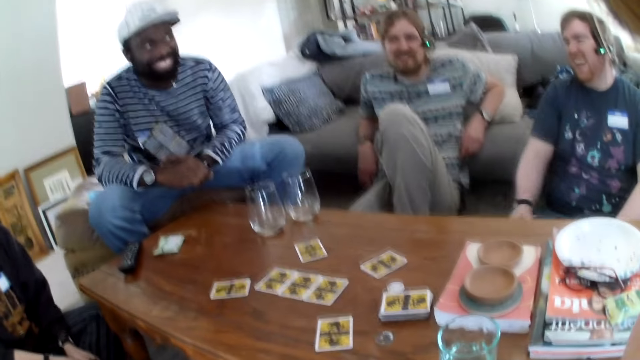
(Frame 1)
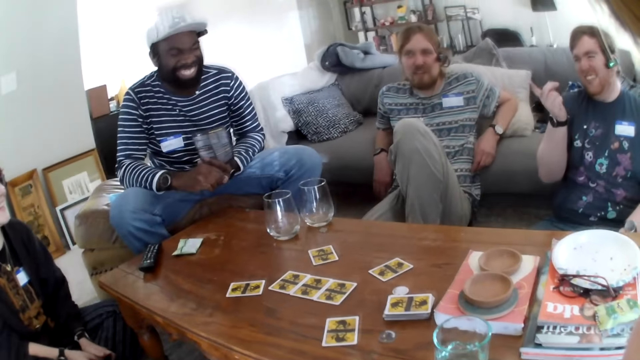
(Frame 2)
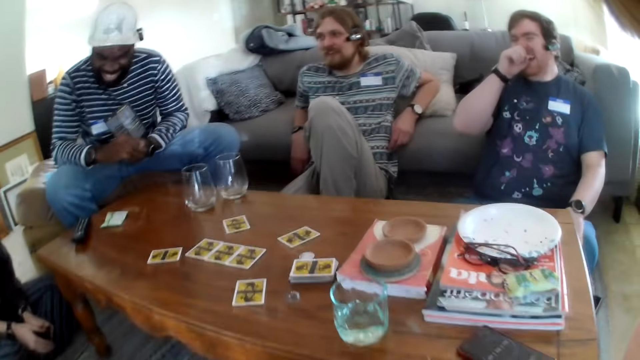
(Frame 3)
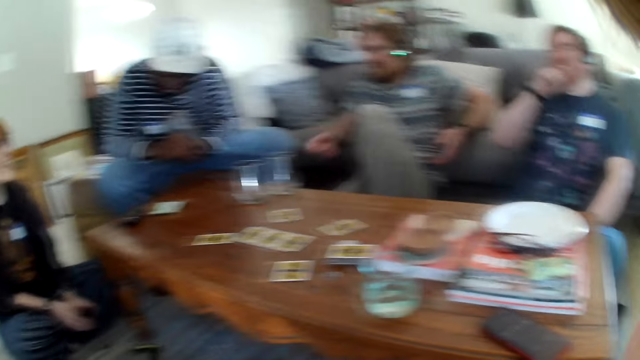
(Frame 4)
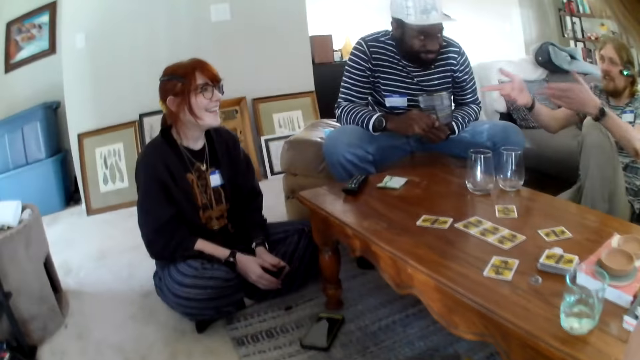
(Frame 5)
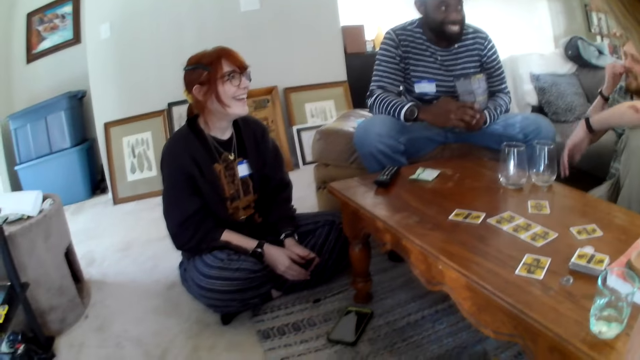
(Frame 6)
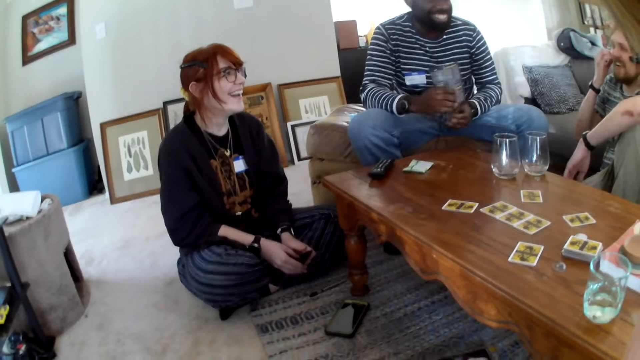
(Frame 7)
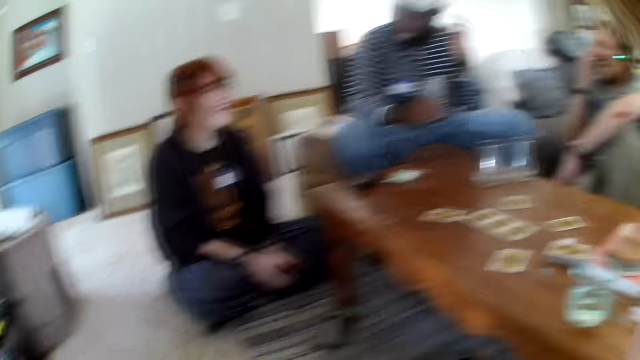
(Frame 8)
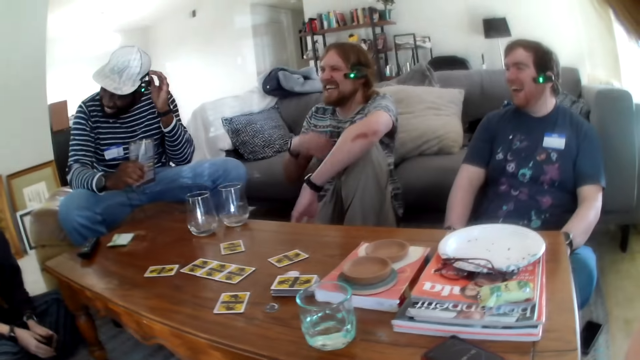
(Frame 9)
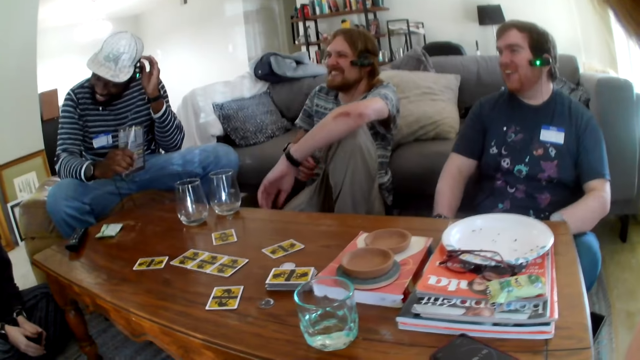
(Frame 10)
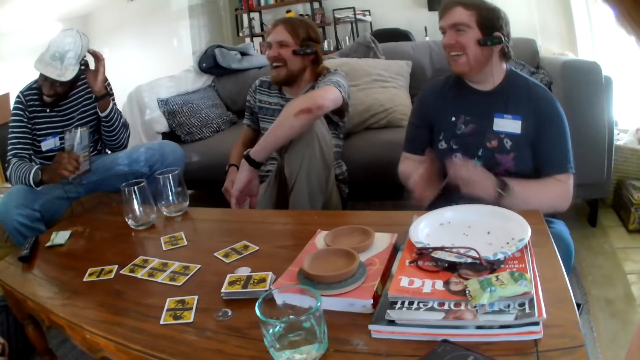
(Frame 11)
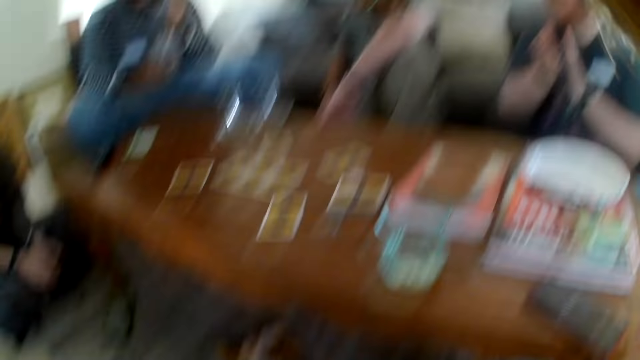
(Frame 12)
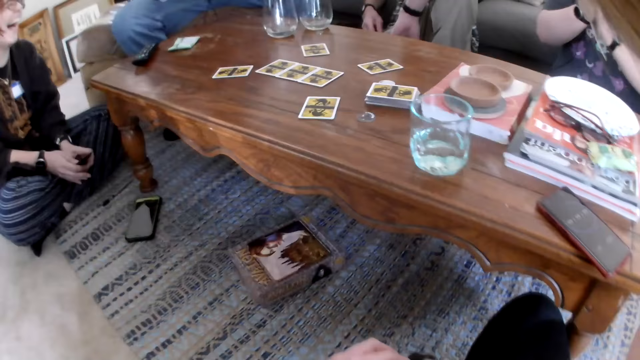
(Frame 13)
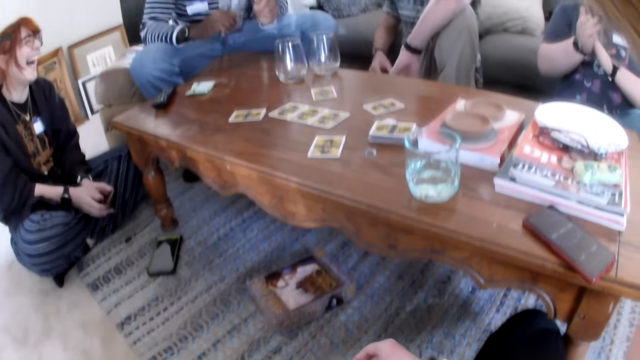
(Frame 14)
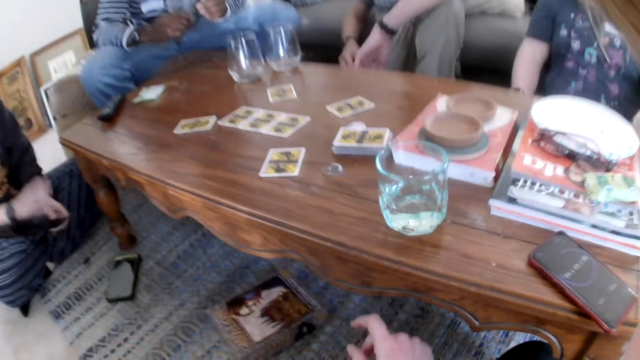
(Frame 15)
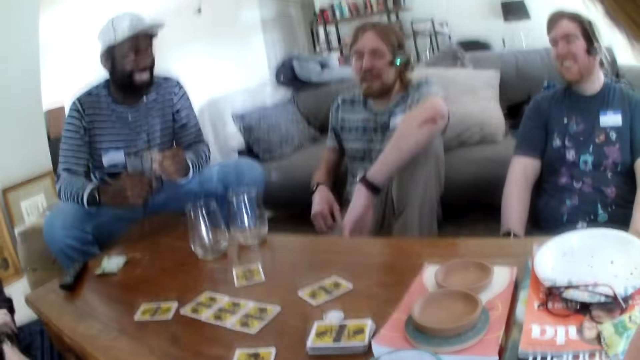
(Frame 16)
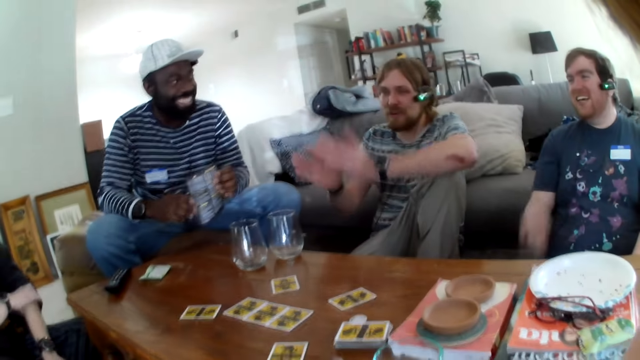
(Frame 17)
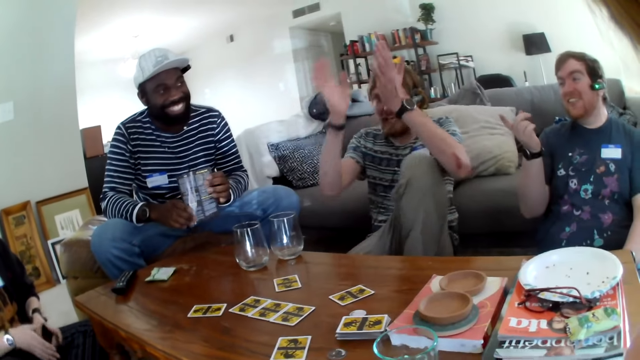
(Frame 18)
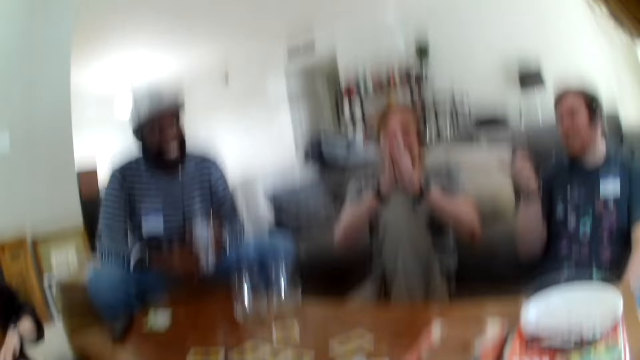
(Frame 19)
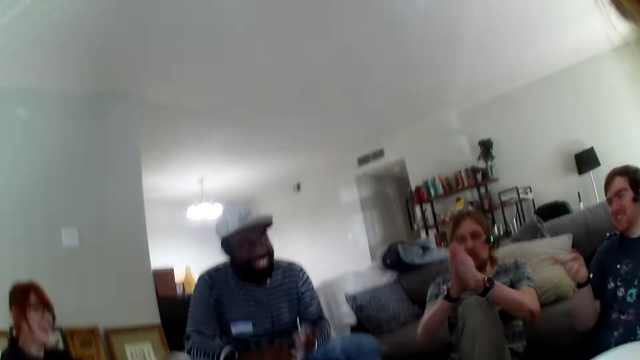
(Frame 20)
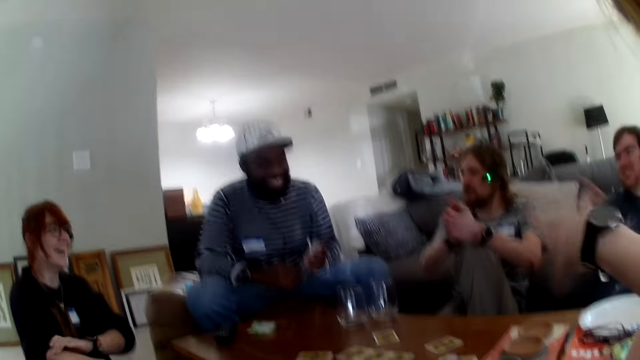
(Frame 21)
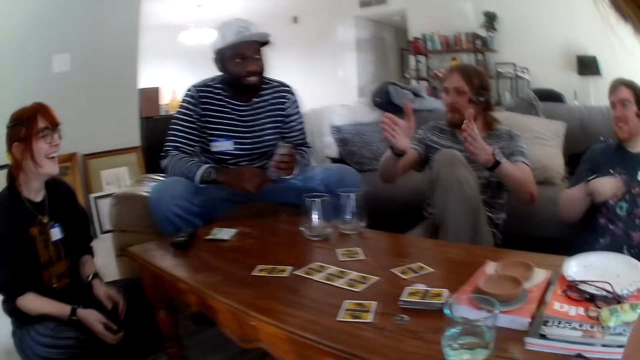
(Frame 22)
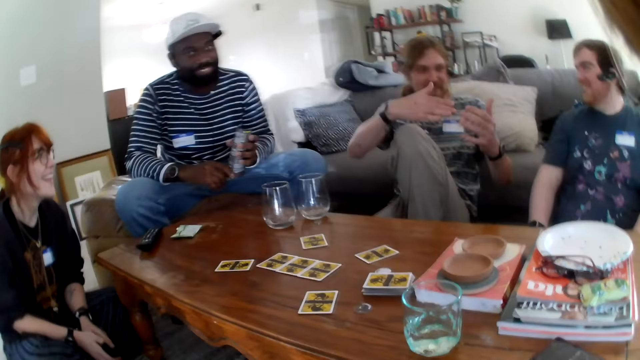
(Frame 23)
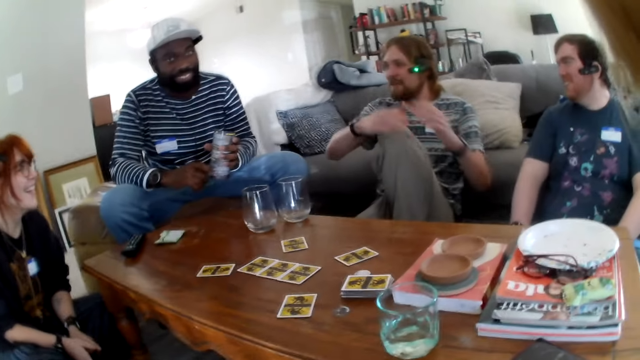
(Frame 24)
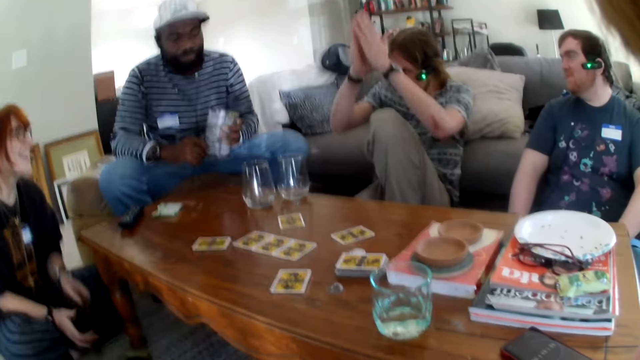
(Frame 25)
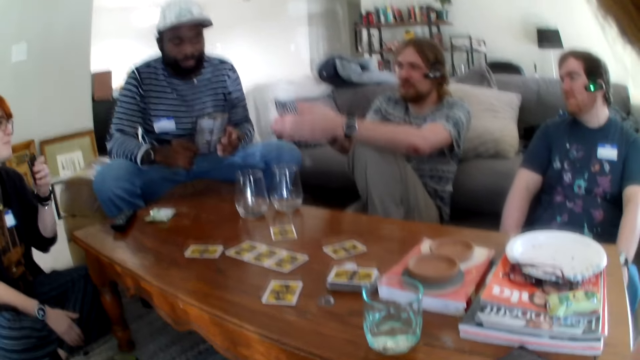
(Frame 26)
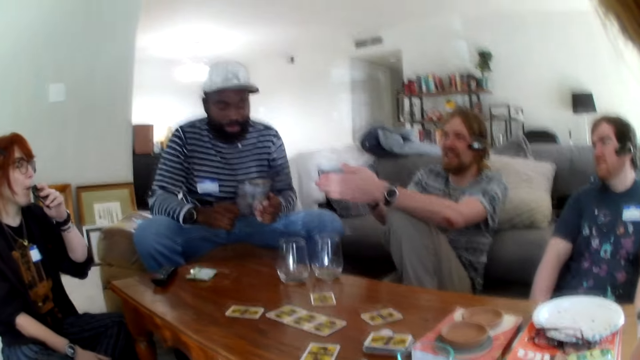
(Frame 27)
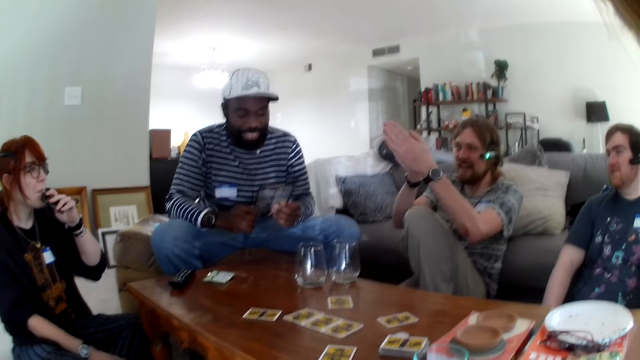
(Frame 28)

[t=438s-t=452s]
The camera wearer laughs. A person laughs. Another person talks. A third person laughs. The second person talks. The third person laughs. The camera wearer laughs. The second person talks. The first person talks. The camera wearer points. The second person talks.

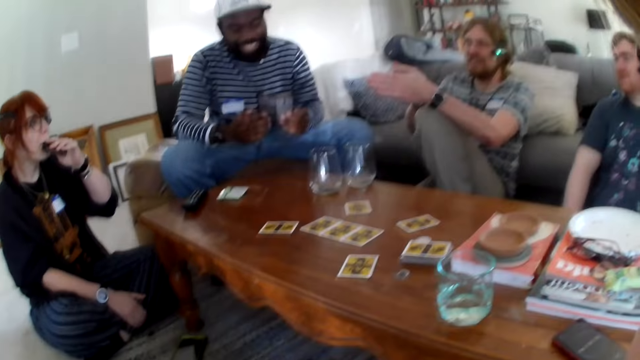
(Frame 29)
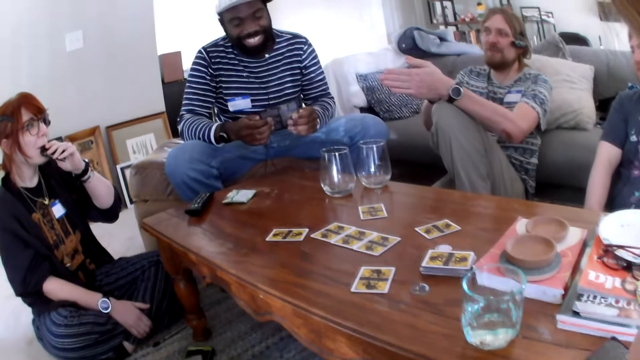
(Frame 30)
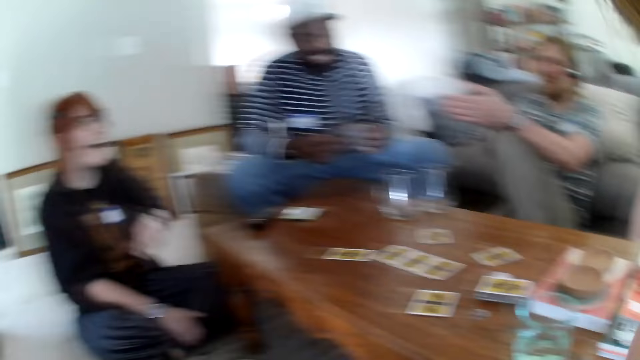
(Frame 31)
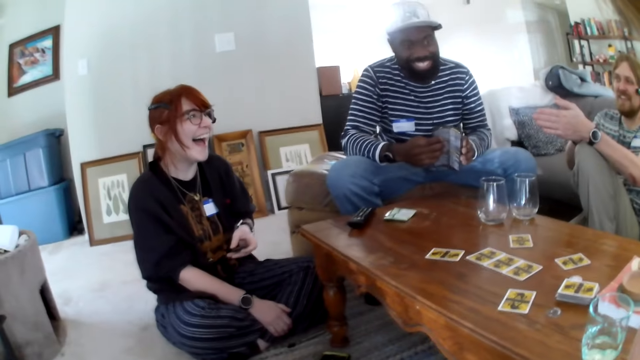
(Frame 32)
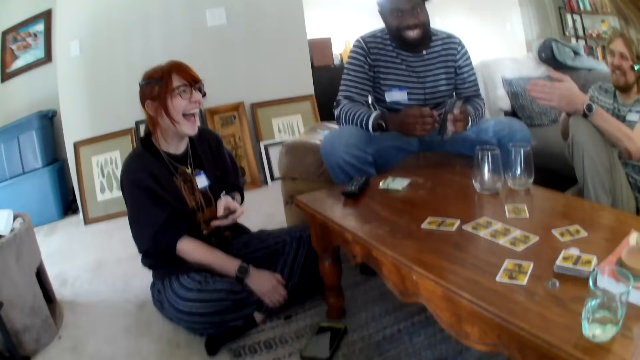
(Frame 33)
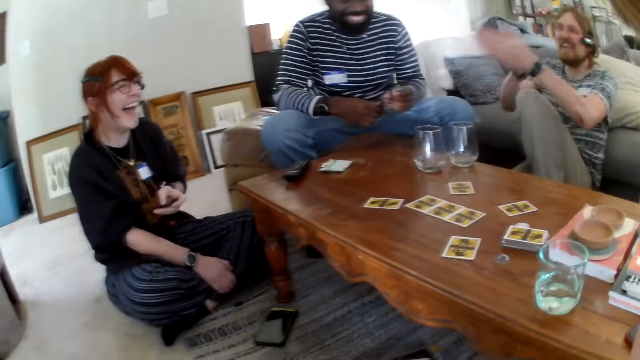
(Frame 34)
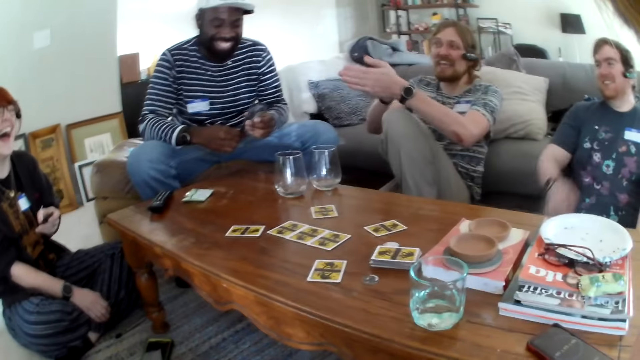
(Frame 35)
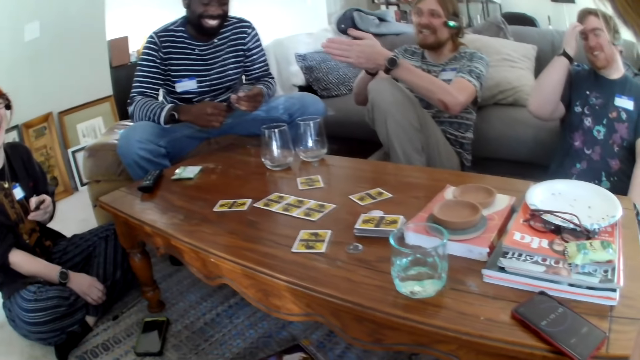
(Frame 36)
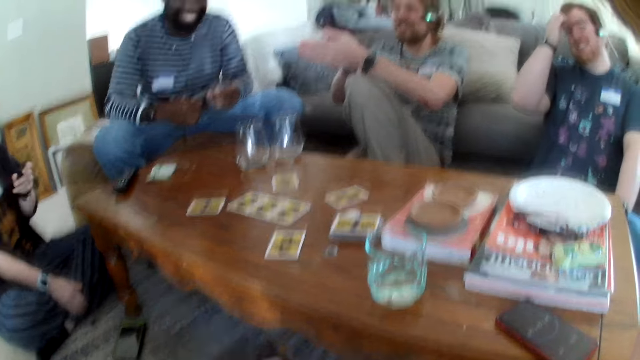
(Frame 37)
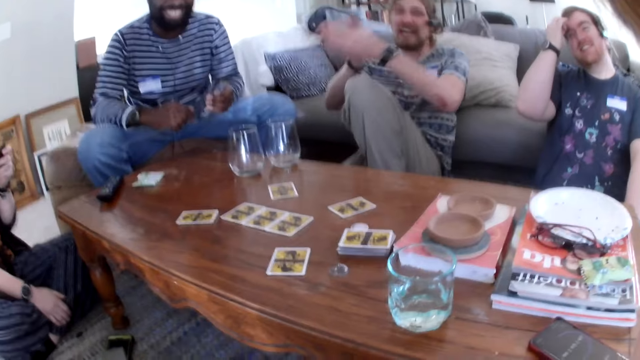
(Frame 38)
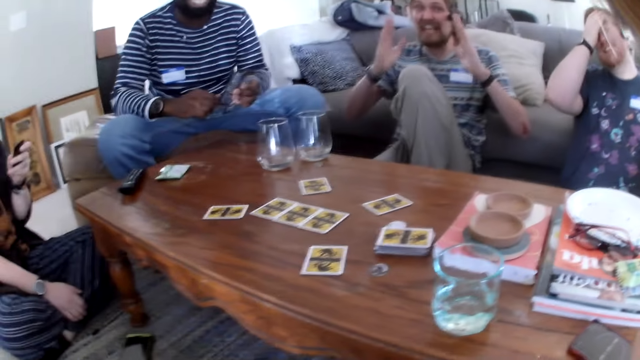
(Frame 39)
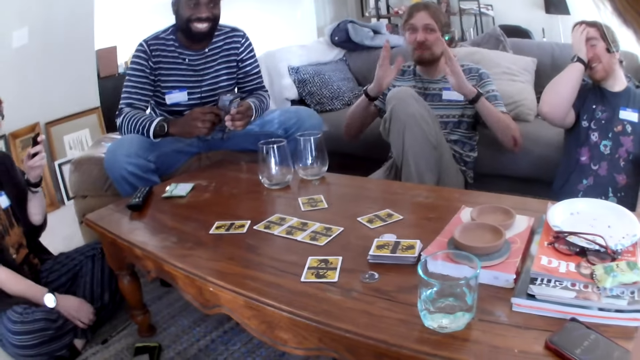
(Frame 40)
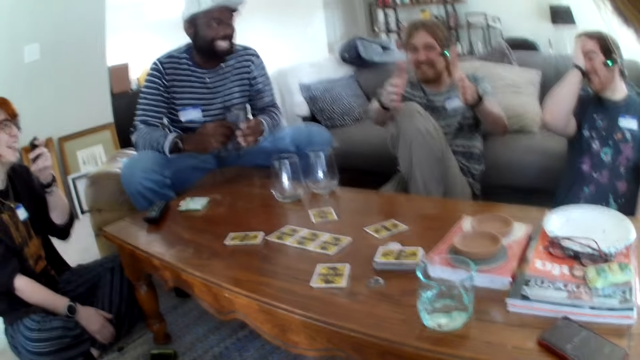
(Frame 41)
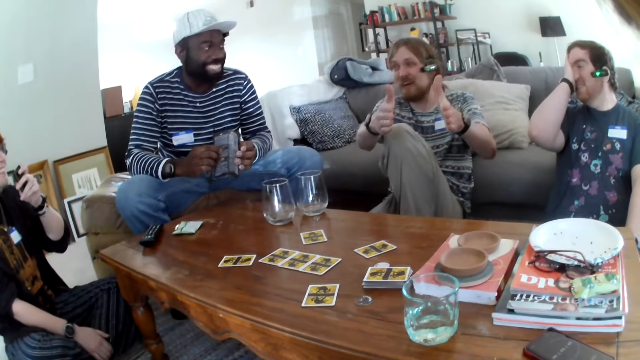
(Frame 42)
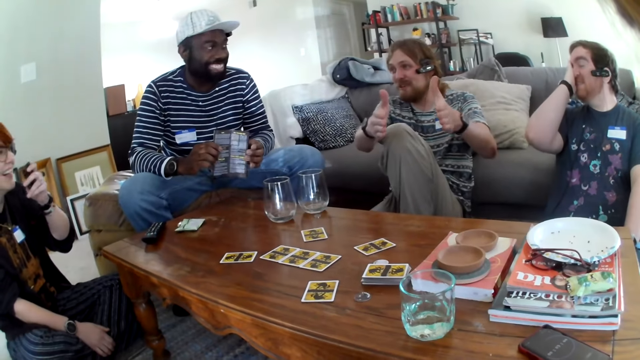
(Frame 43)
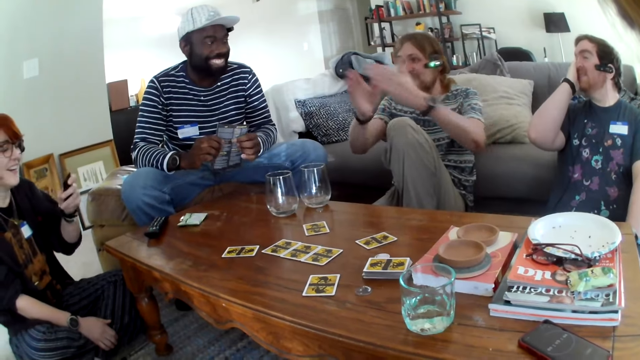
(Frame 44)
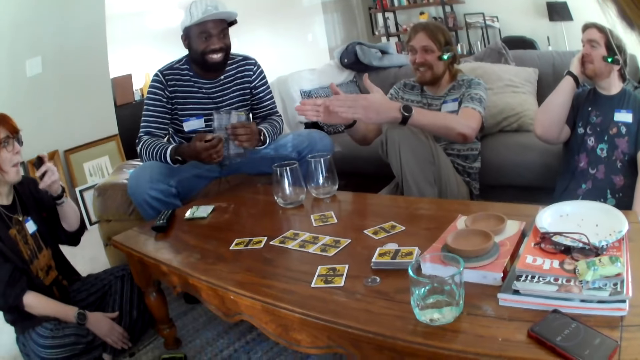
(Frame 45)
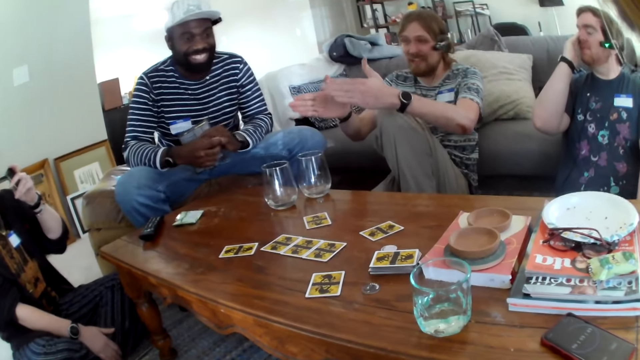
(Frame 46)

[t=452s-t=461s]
A person laughs. Another person laughs. A third person talks.
